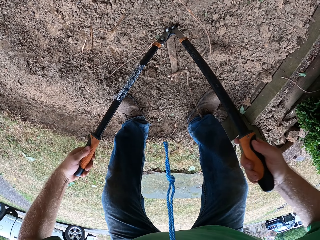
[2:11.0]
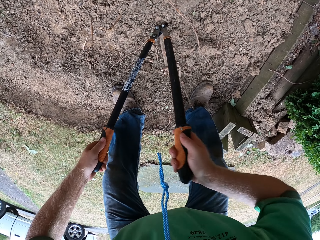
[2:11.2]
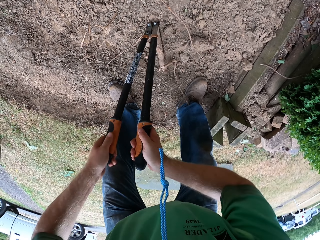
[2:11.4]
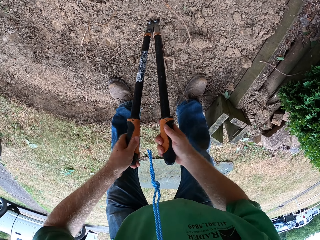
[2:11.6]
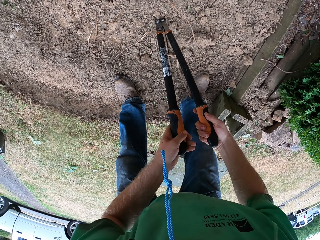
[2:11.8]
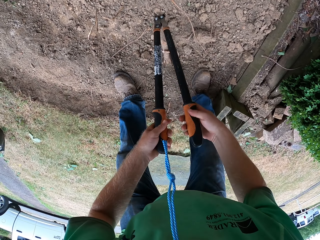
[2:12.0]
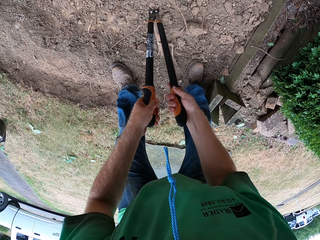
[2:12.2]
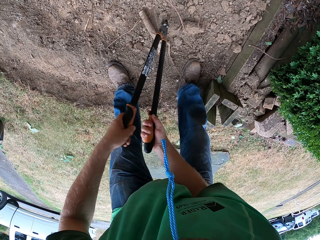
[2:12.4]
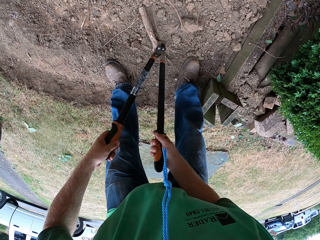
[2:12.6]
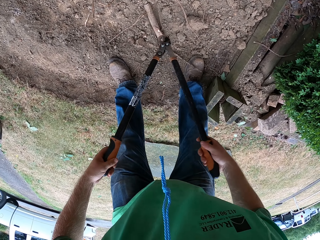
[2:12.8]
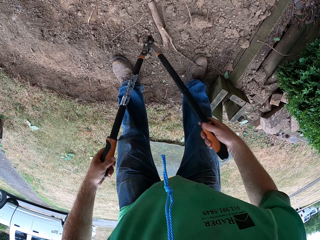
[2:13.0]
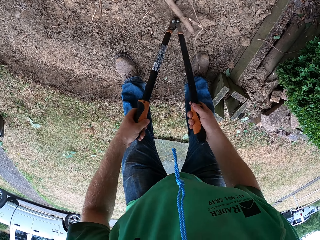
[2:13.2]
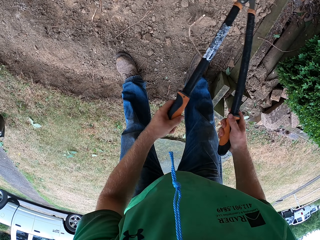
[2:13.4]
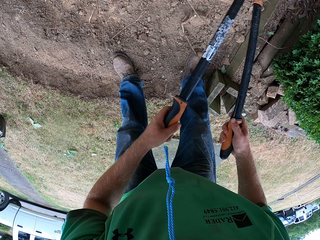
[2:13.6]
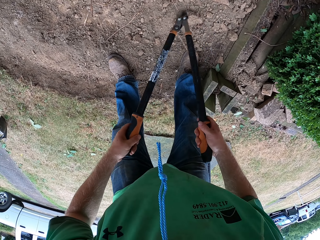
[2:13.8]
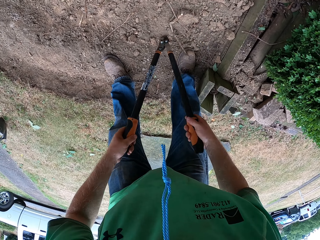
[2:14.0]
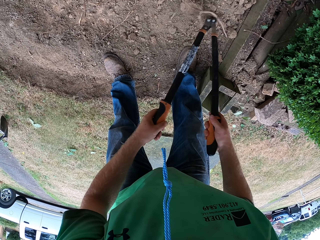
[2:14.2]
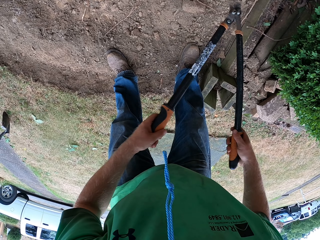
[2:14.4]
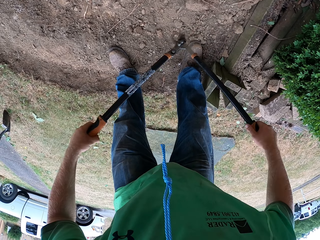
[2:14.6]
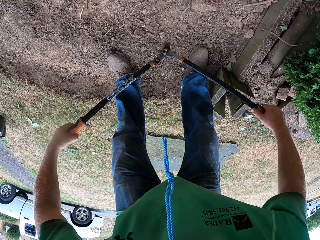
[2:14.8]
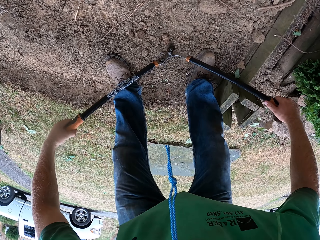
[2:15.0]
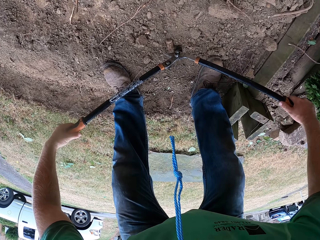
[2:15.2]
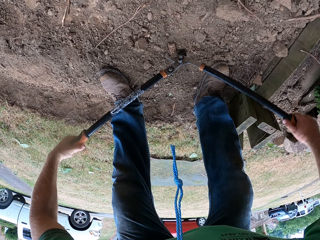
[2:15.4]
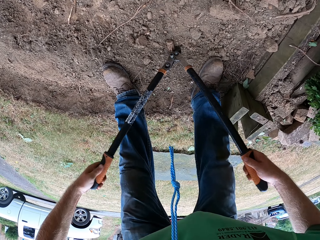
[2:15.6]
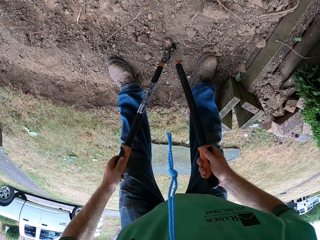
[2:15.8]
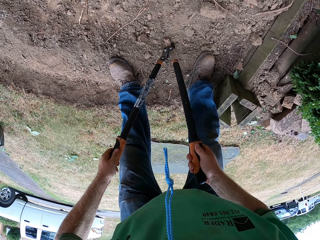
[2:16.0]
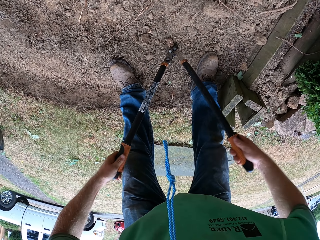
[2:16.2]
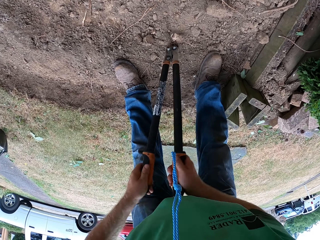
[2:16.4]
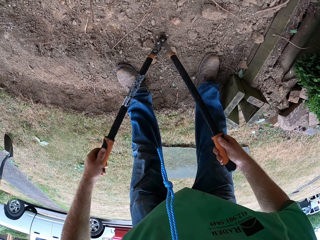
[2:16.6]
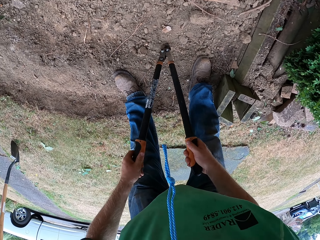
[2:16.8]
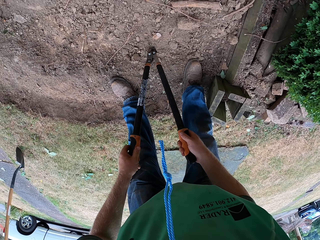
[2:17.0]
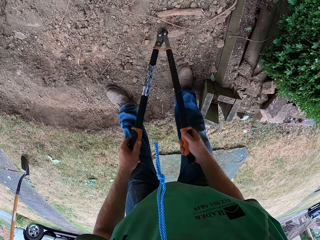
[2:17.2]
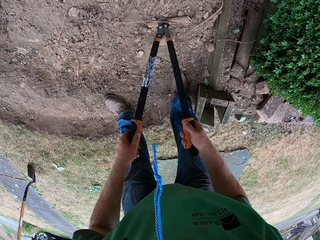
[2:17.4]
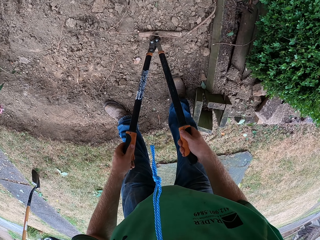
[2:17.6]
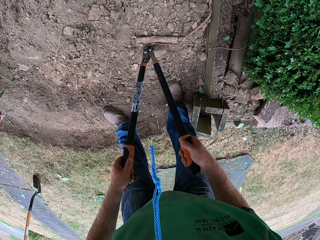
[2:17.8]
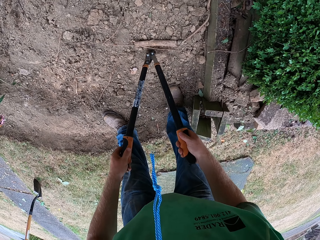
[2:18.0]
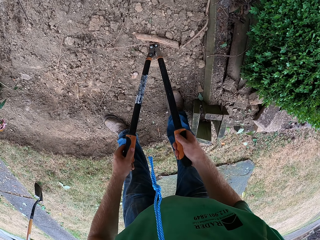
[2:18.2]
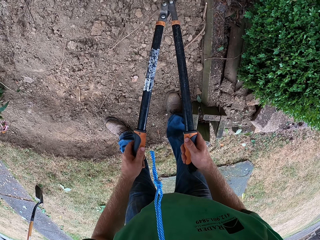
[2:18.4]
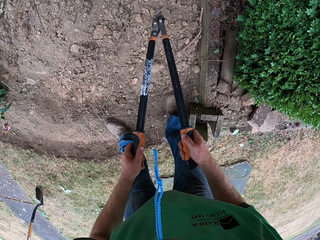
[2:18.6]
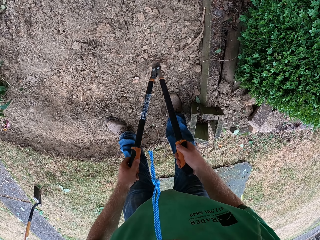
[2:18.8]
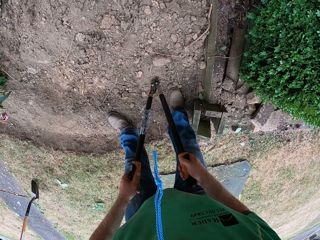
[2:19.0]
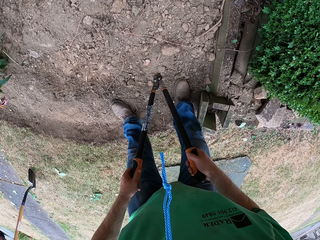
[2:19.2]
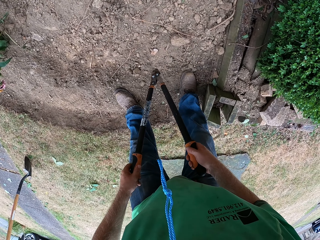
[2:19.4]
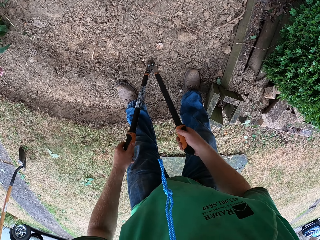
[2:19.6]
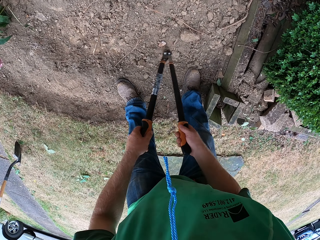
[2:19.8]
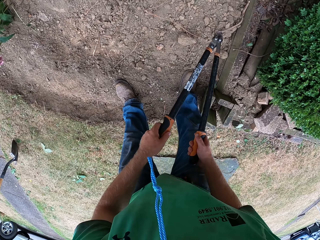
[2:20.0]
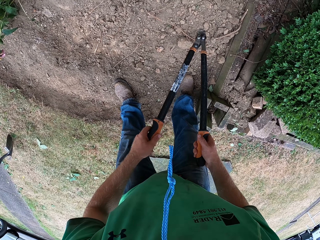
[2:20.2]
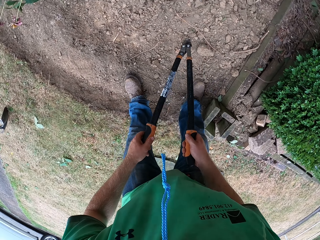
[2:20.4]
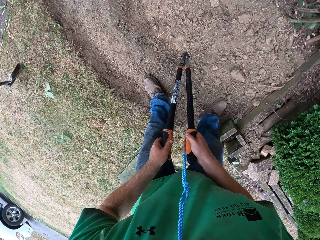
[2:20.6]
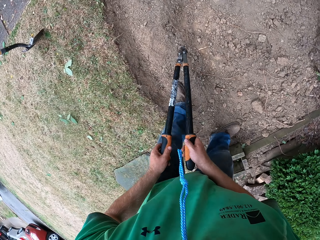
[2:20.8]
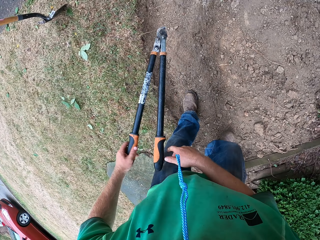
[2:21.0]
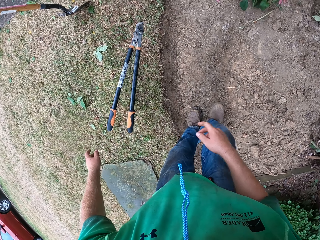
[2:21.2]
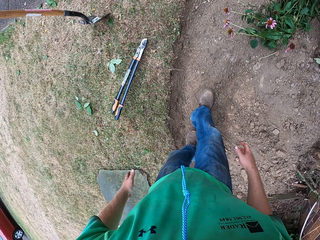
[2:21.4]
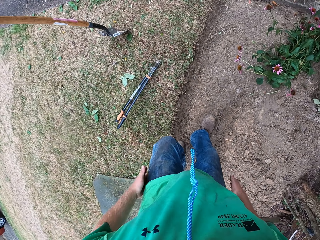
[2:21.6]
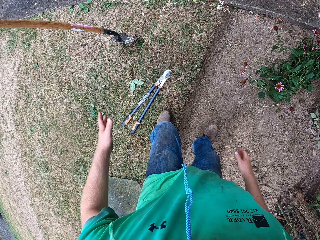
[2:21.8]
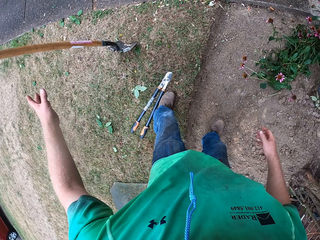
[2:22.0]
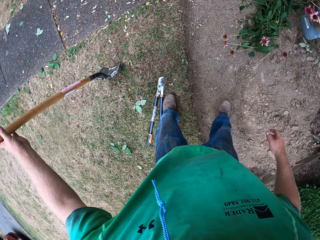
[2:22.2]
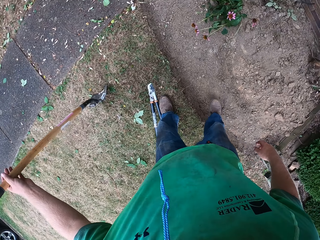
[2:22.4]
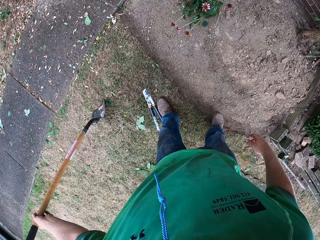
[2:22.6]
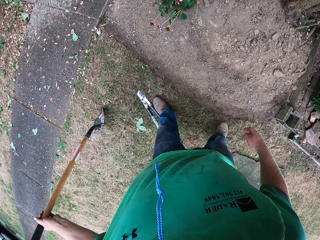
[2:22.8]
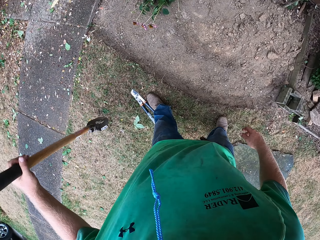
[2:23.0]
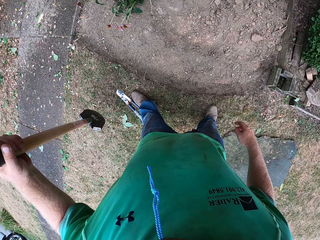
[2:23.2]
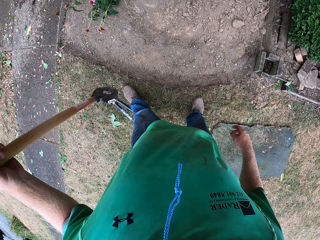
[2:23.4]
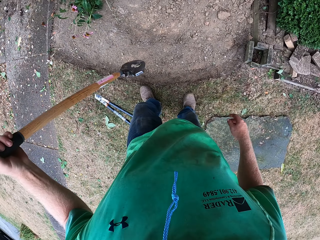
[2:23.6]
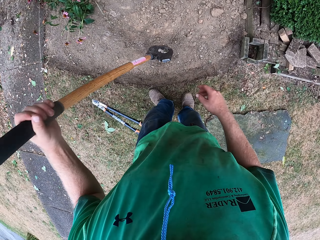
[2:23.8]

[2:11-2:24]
The camera wearer moves away the stems with a cutter or loppers. He cuts a stem on the ground with the cutter. He moves a stem away with the cutter. He drops the loppers on the floor with both hands. He picks up the shovel with his left hand.

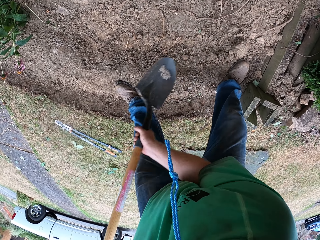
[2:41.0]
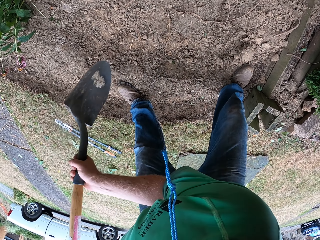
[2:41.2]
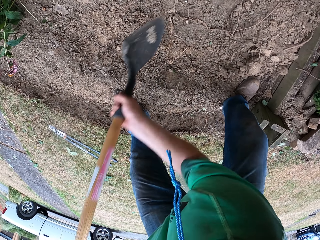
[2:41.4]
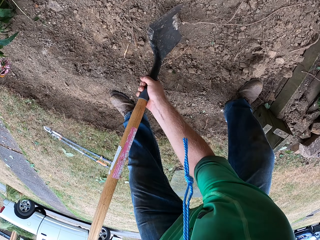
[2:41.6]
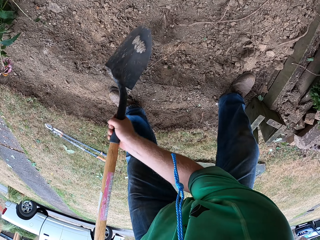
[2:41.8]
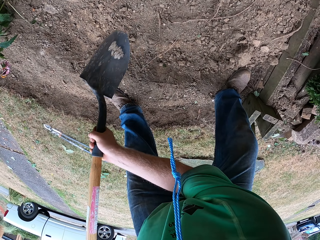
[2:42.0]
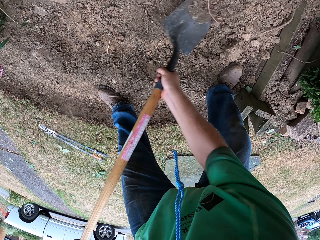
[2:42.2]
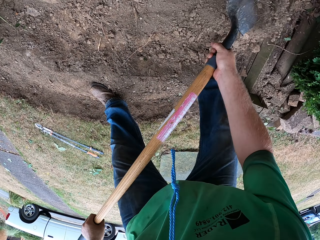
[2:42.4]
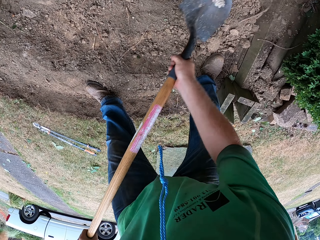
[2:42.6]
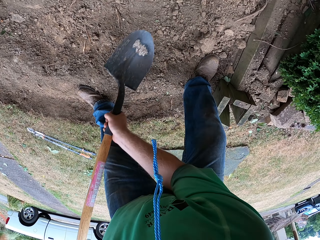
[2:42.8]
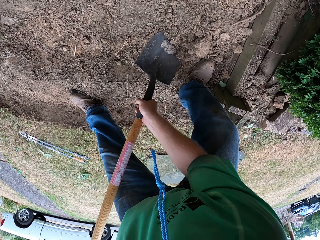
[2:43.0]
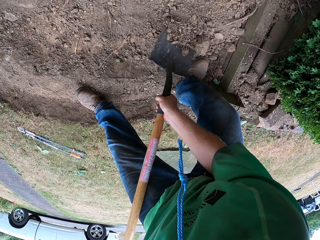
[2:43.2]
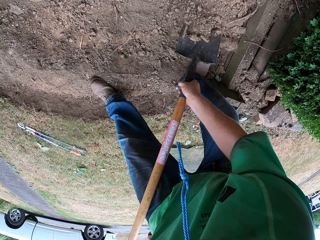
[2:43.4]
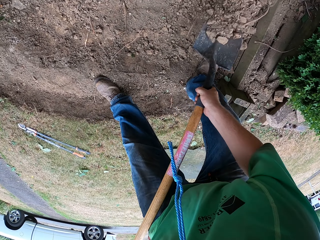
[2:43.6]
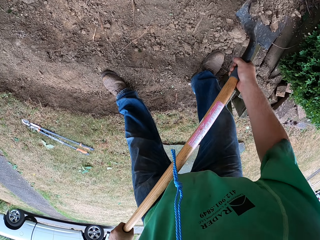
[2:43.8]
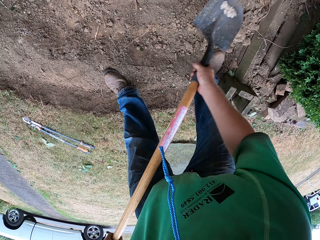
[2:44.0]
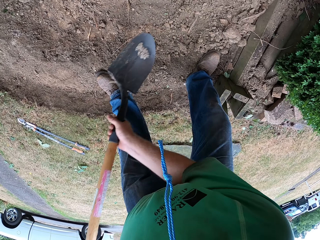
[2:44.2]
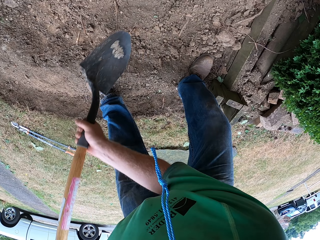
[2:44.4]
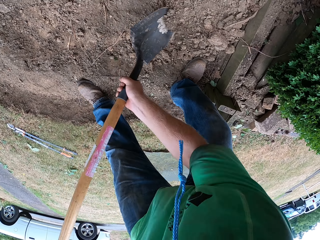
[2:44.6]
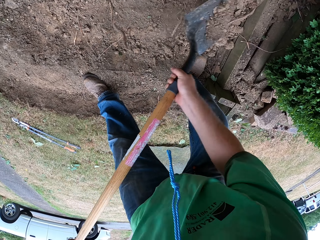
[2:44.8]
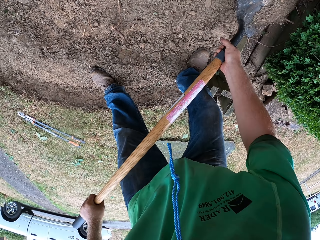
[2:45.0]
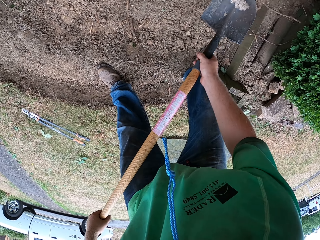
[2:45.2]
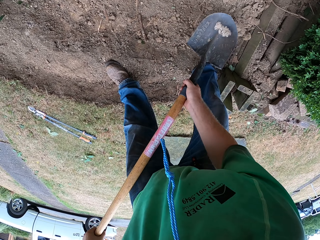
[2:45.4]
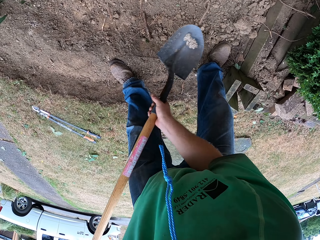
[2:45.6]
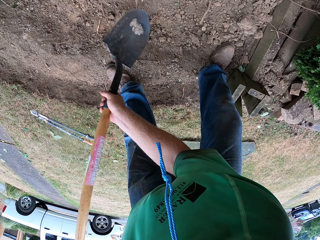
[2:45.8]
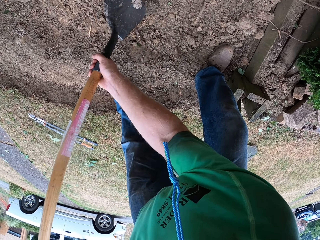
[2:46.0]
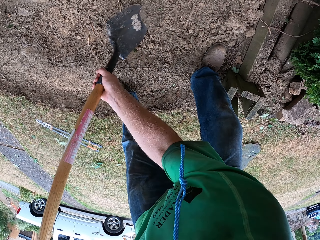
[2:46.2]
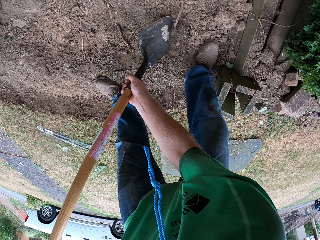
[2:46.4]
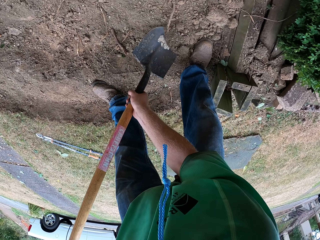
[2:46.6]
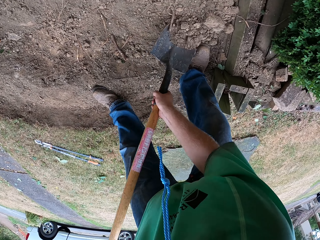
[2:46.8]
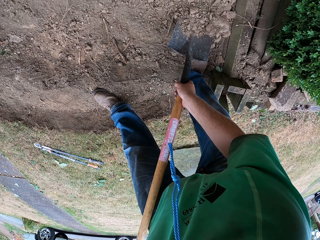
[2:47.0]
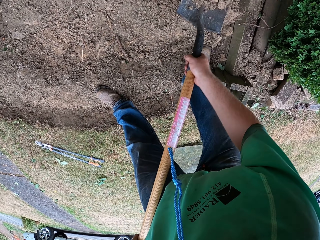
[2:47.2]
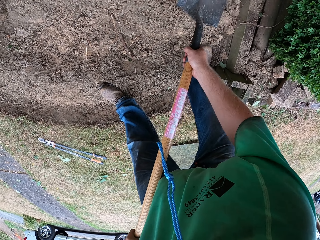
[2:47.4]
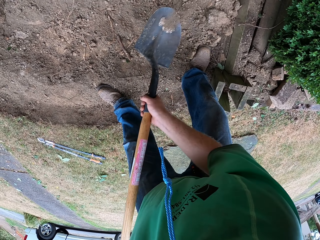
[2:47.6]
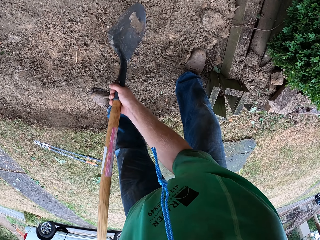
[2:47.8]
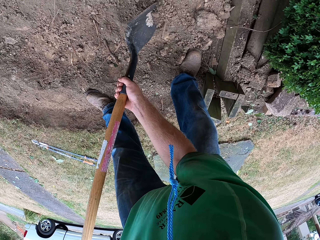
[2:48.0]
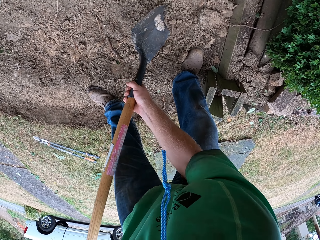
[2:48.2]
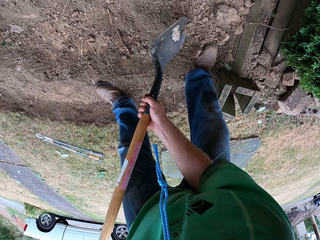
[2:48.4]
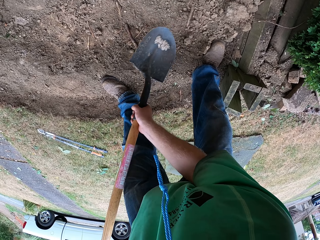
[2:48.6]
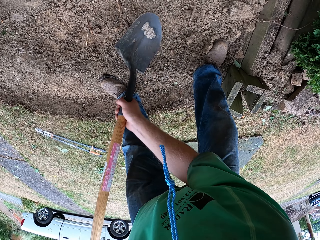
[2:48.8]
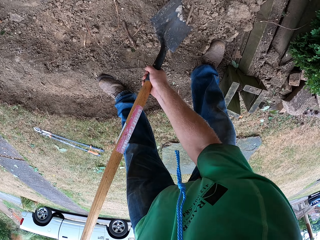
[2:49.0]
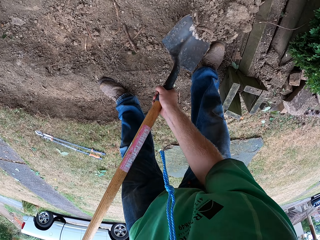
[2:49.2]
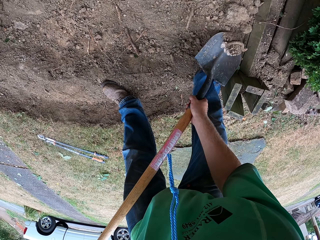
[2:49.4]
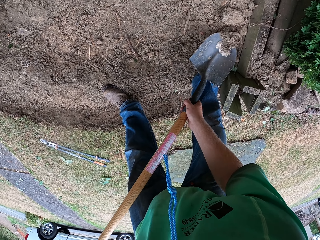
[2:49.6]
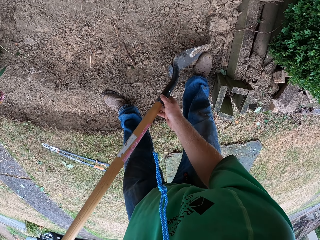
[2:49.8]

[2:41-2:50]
The camera wearer throws soil with the shovel. They dig with the shovel.
